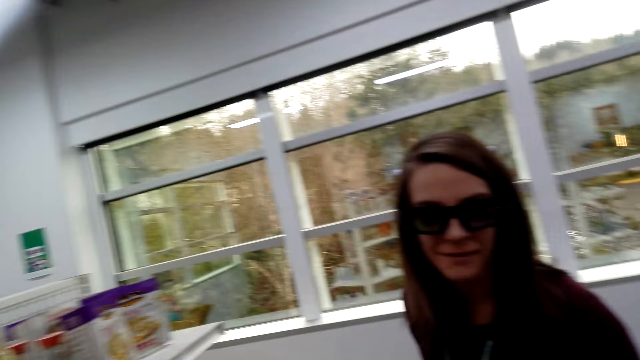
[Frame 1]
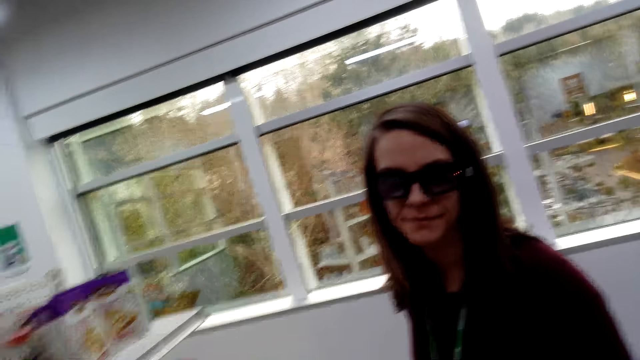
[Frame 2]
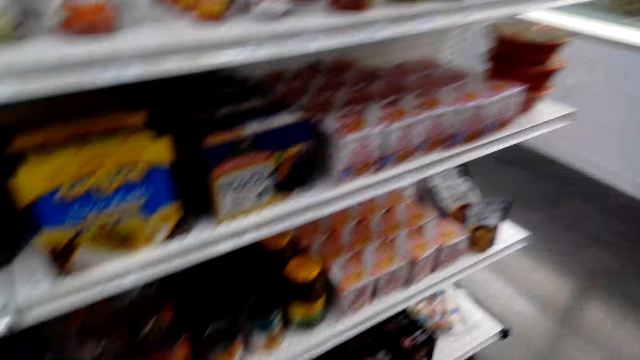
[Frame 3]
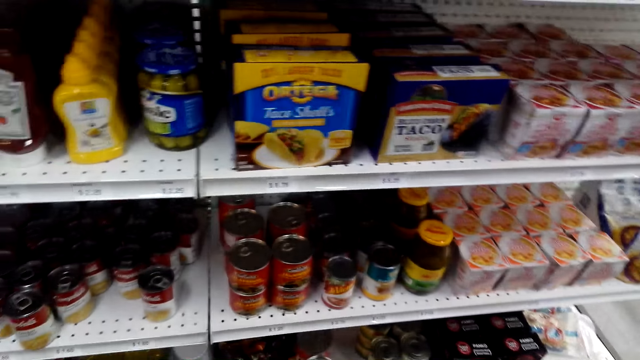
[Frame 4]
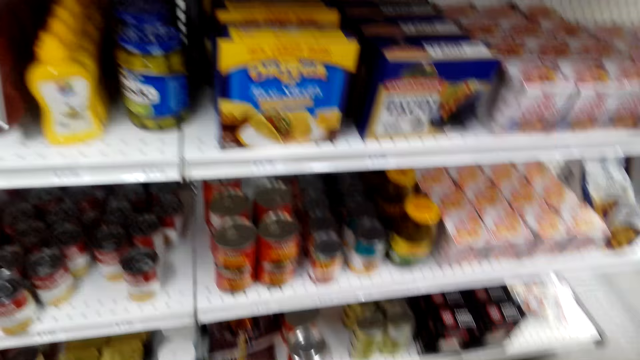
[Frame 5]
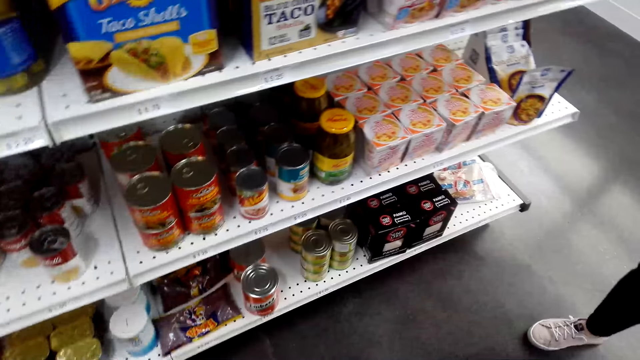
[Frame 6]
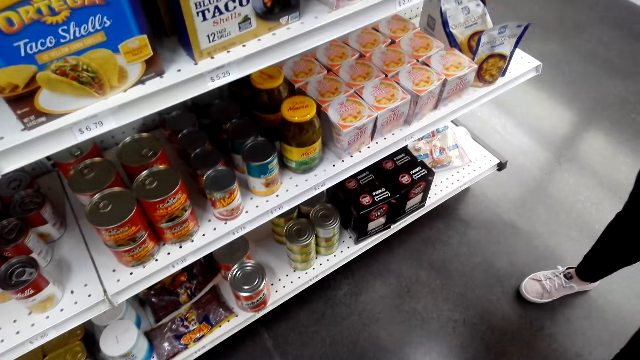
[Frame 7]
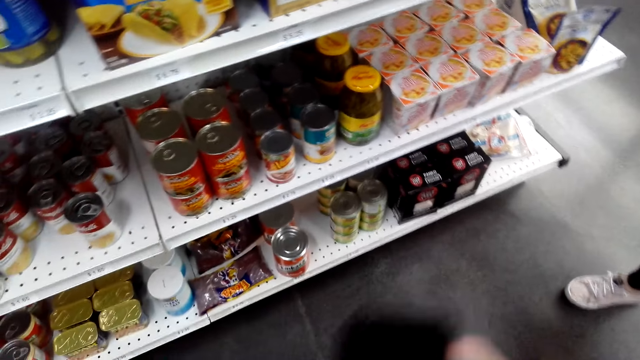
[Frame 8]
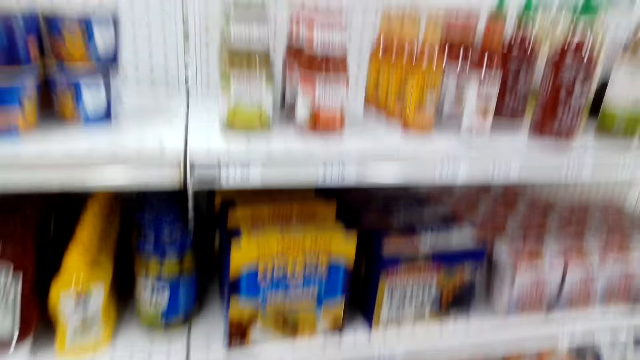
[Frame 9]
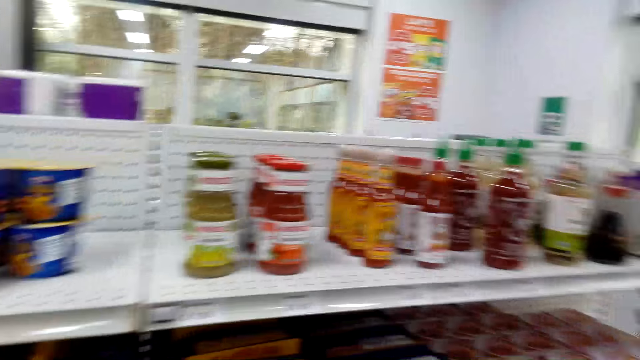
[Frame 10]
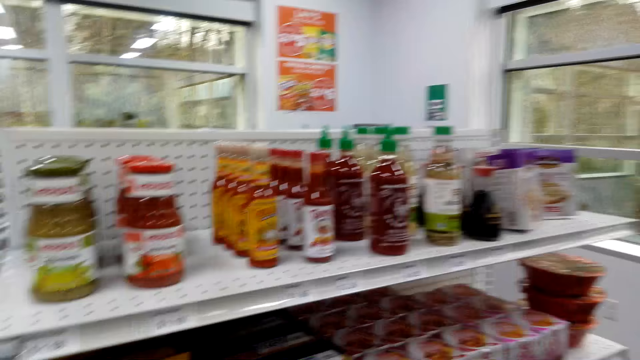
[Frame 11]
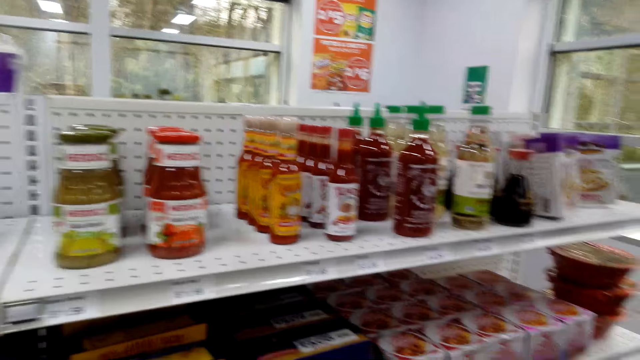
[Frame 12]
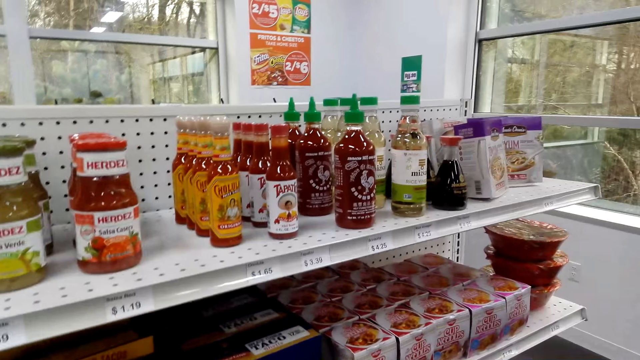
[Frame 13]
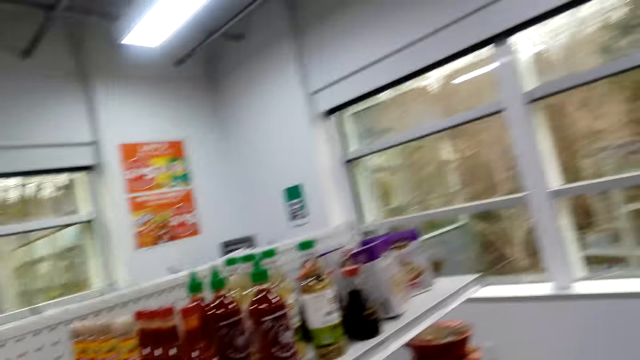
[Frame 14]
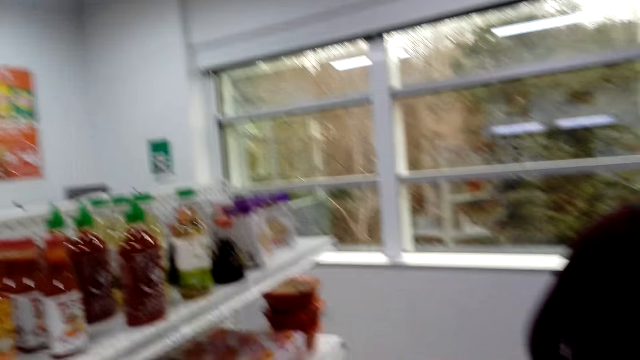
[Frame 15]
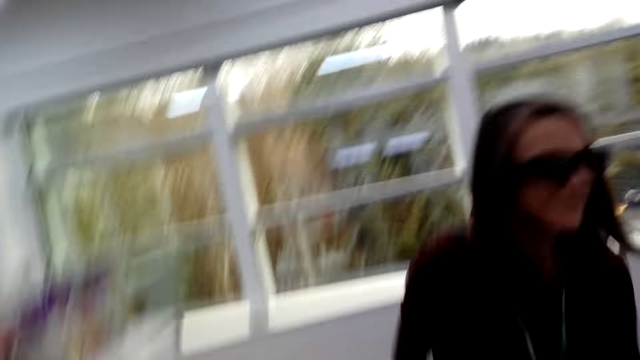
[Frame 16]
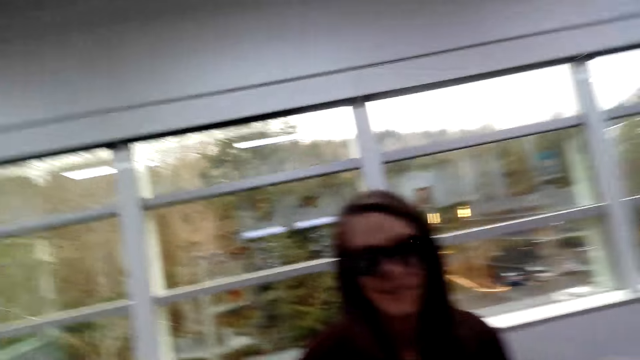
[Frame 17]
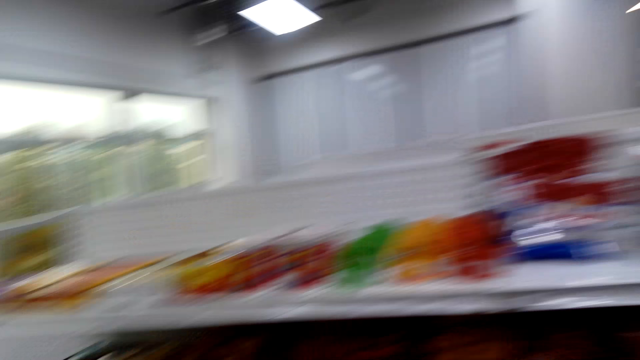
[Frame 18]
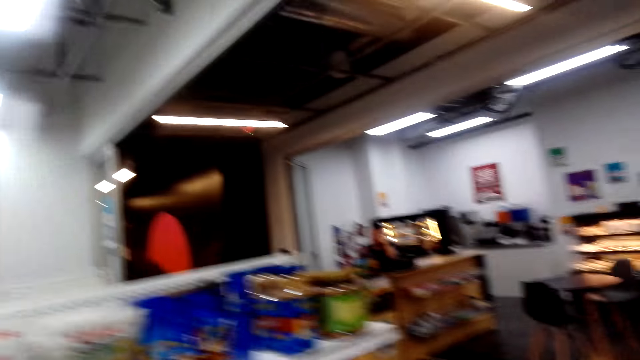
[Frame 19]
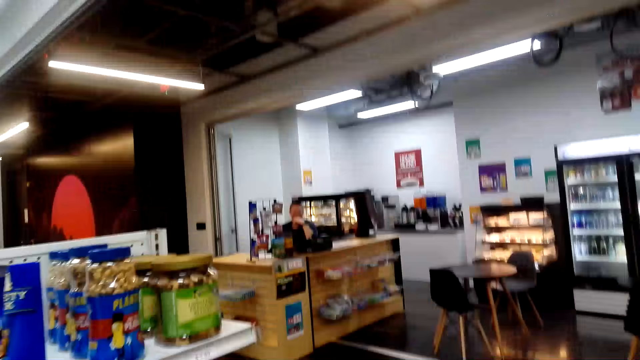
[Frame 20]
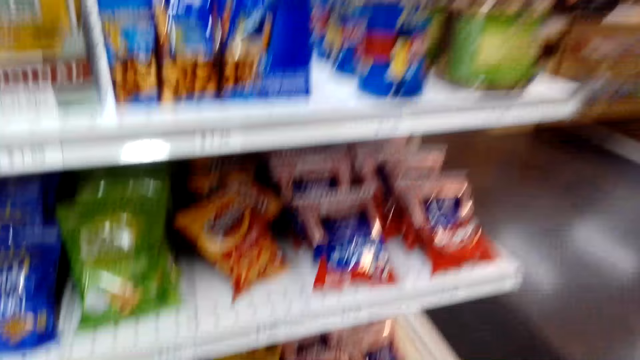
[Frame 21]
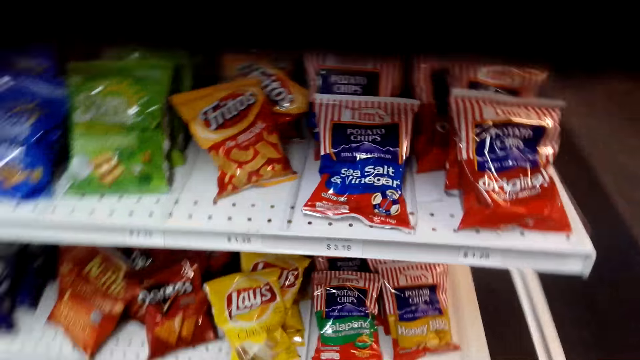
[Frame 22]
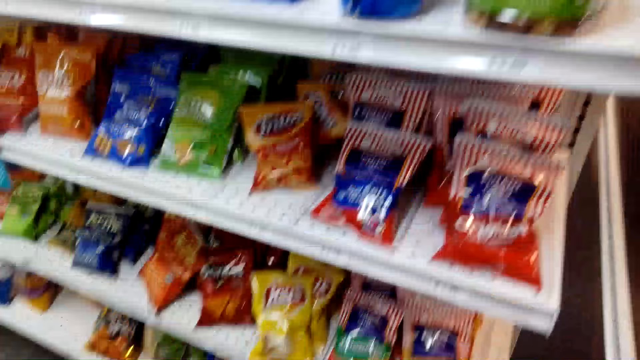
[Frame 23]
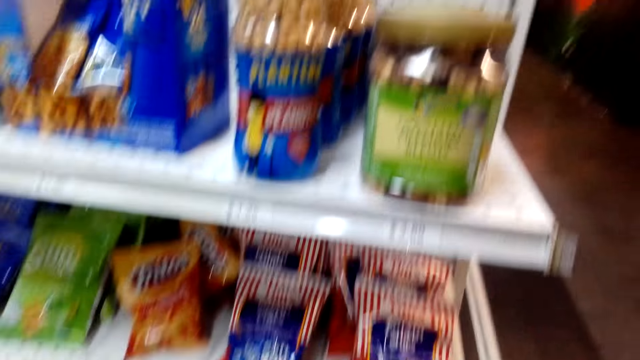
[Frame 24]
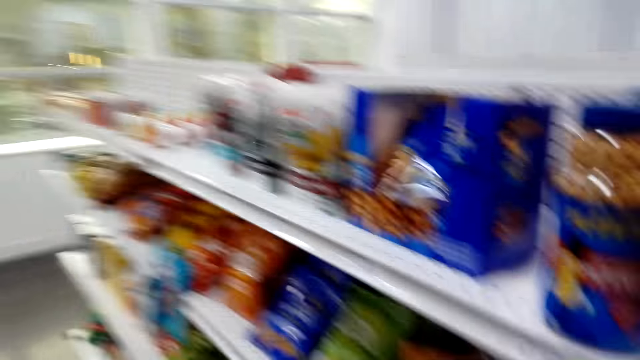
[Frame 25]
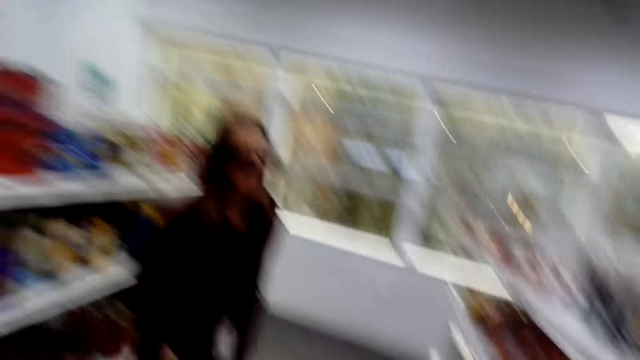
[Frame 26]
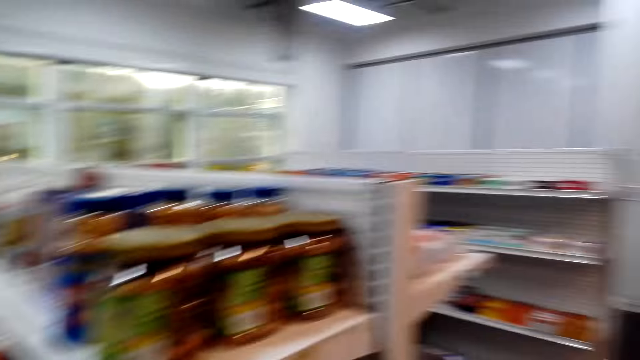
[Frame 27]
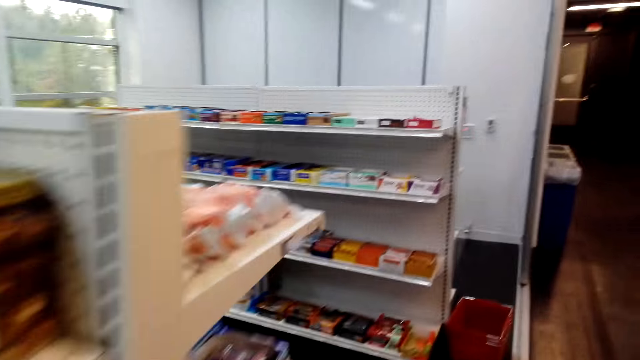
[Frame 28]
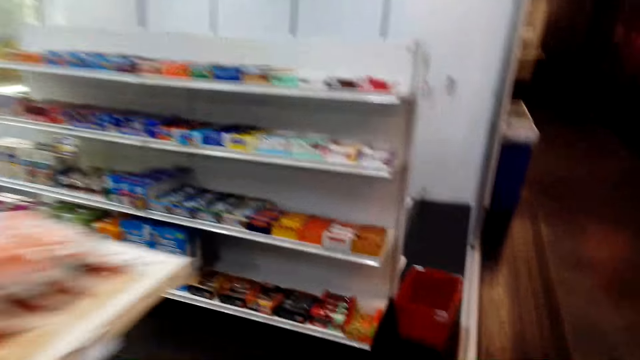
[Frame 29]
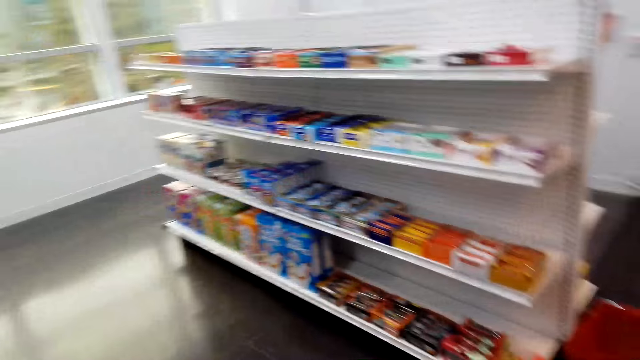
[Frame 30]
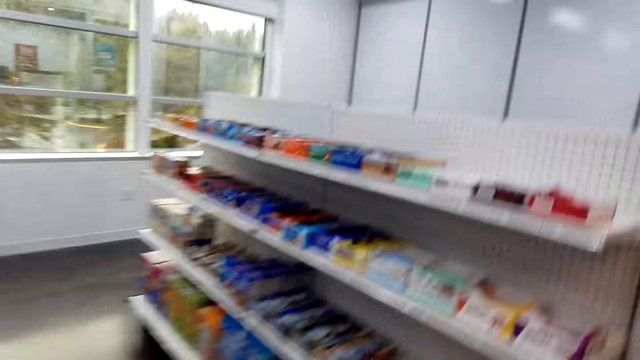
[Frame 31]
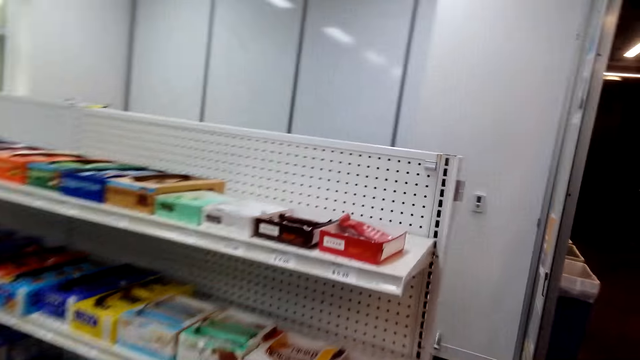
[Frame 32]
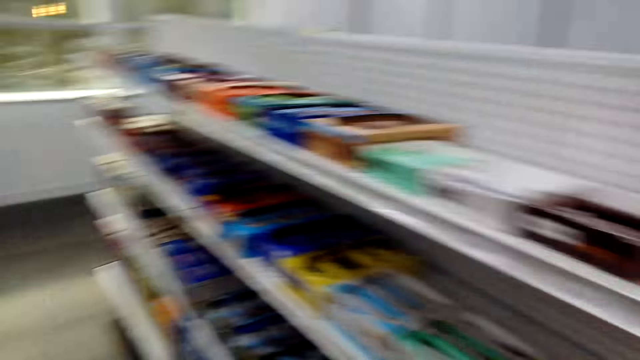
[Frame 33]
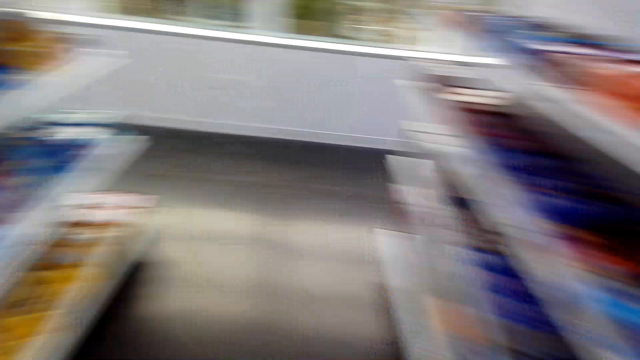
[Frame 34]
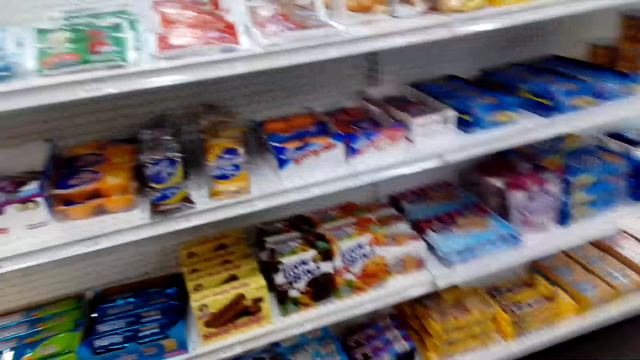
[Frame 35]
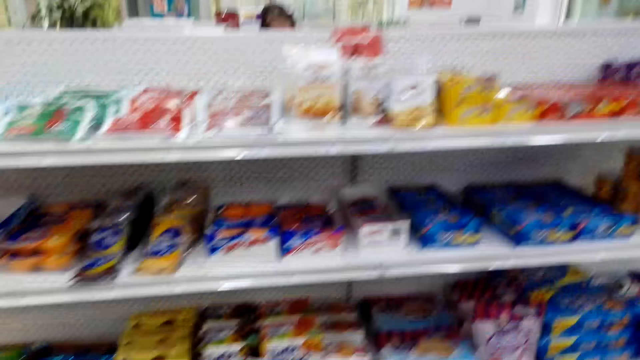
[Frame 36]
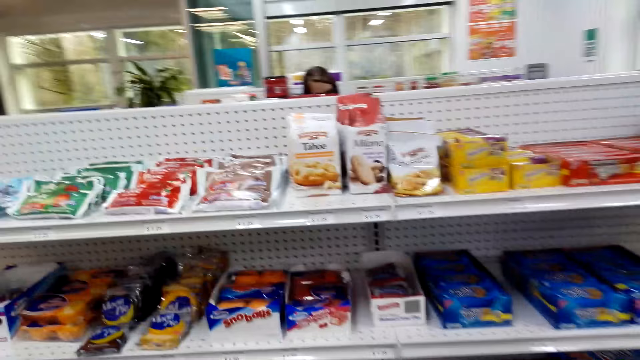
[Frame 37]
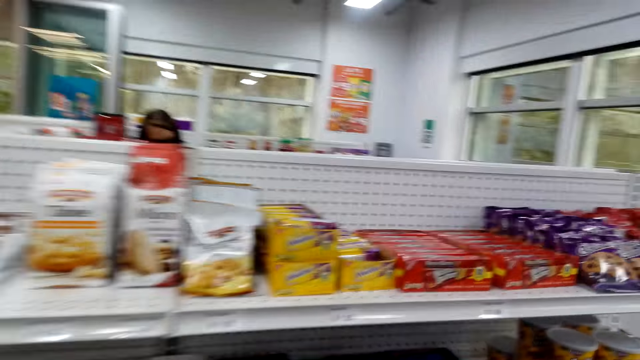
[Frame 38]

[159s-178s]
The camera wearer walks around the store. They walk around in the convenience store. They look around the shelves.

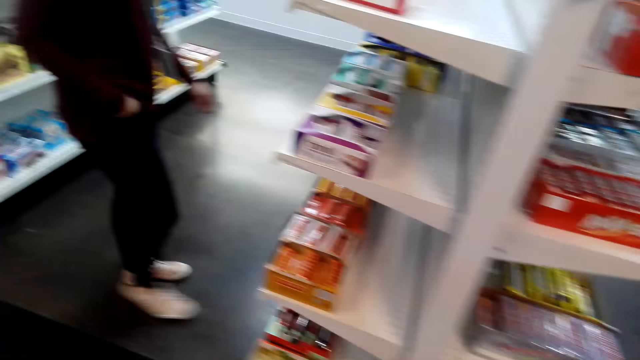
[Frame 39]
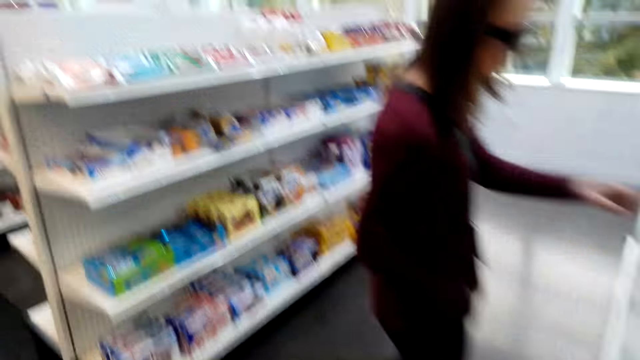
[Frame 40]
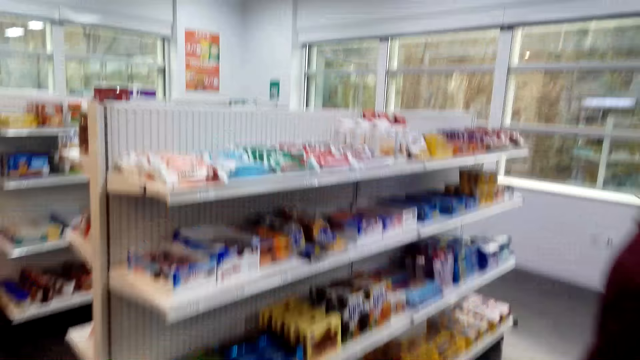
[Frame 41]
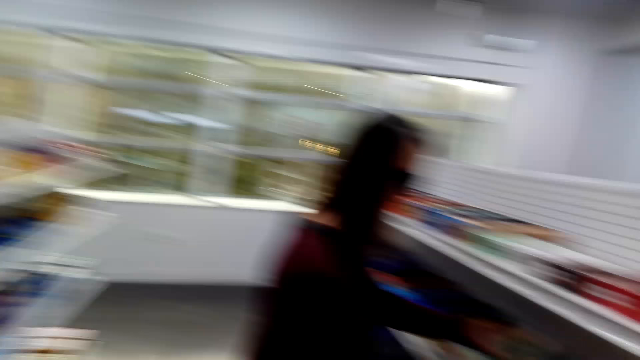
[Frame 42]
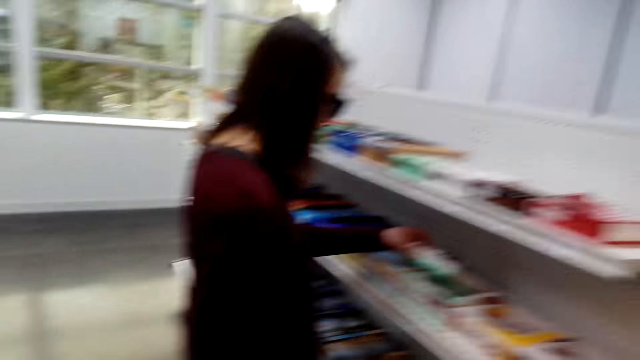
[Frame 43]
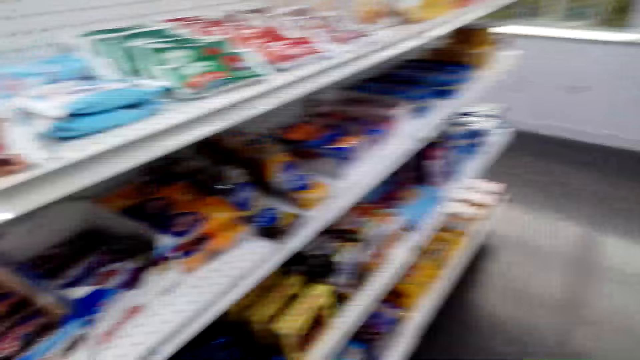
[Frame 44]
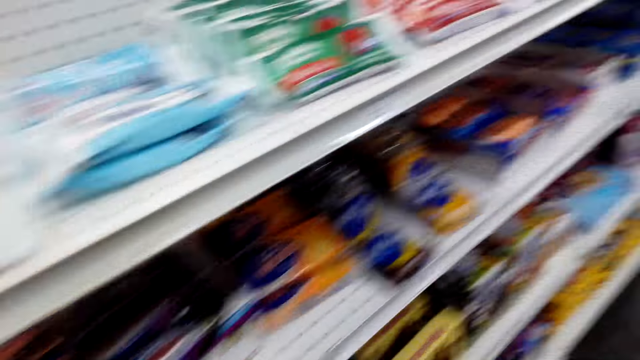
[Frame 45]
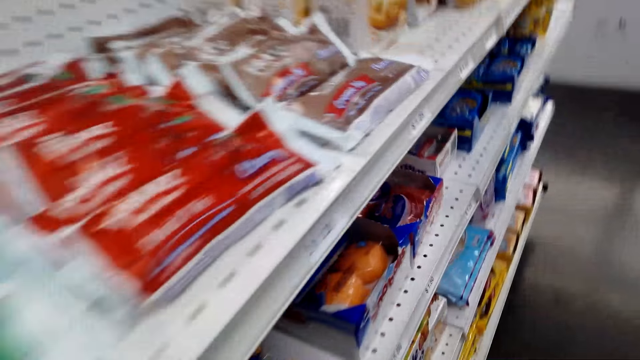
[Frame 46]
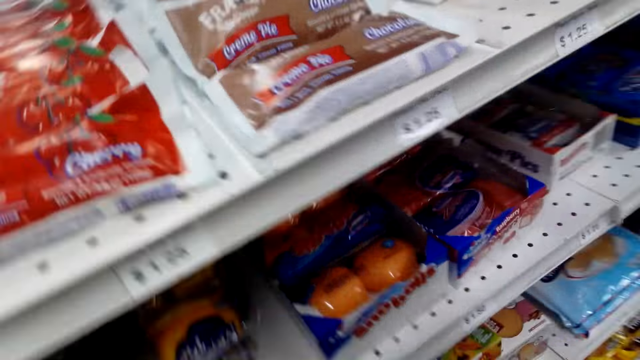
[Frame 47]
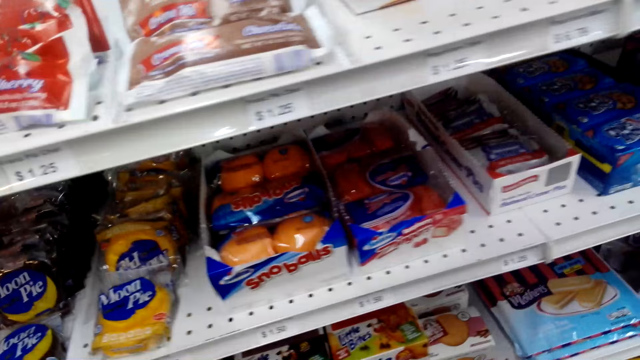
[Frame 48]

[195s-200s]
A woman picks up a snack from the shelf.
